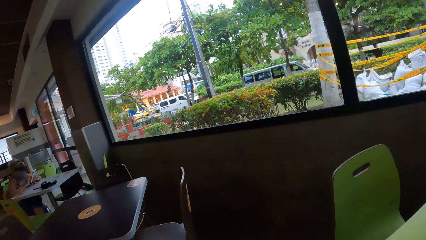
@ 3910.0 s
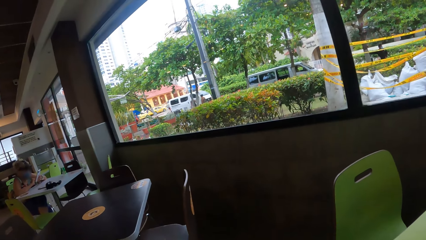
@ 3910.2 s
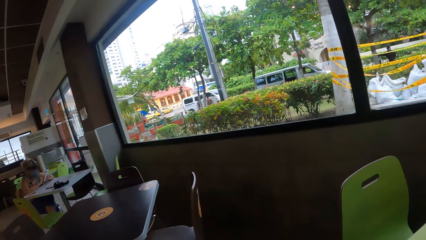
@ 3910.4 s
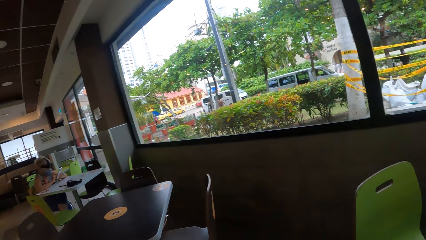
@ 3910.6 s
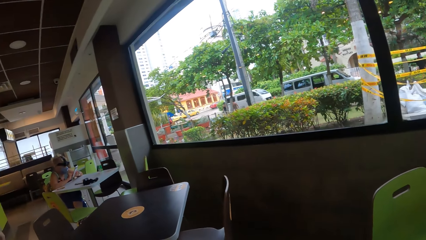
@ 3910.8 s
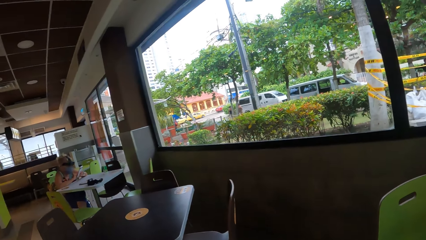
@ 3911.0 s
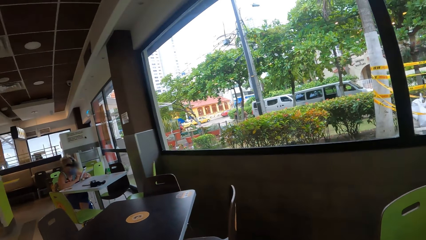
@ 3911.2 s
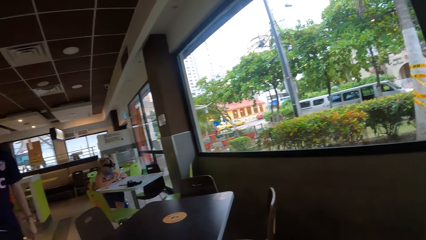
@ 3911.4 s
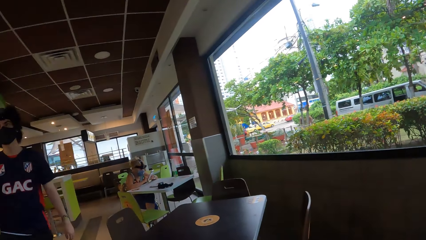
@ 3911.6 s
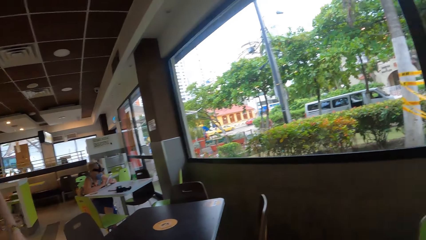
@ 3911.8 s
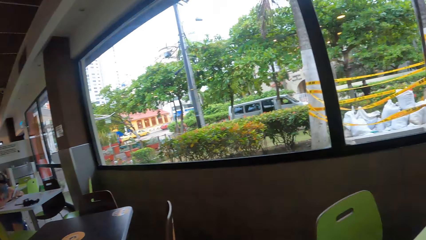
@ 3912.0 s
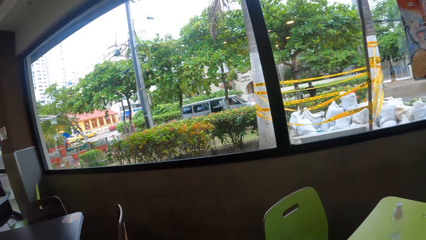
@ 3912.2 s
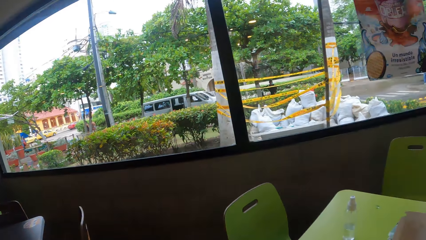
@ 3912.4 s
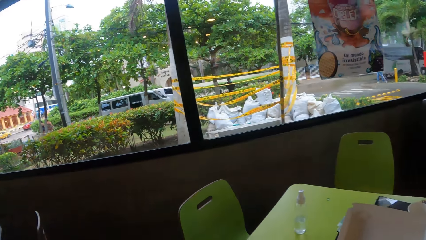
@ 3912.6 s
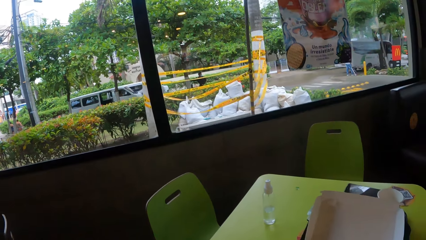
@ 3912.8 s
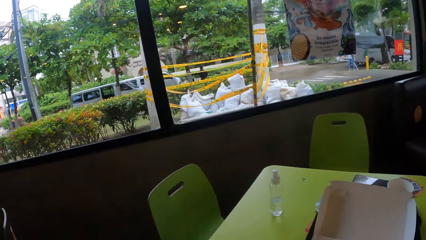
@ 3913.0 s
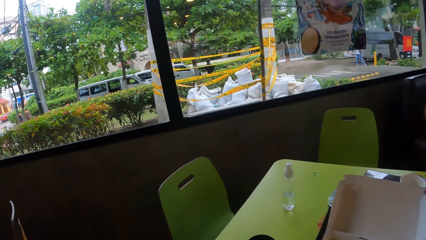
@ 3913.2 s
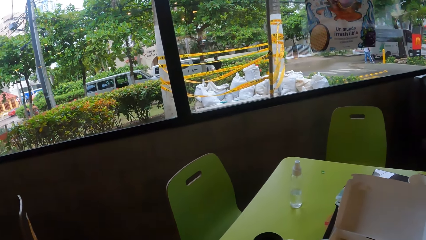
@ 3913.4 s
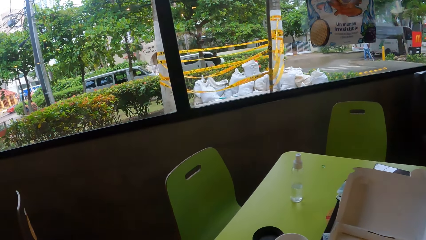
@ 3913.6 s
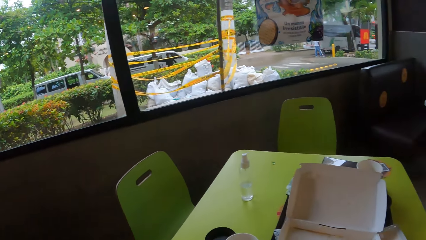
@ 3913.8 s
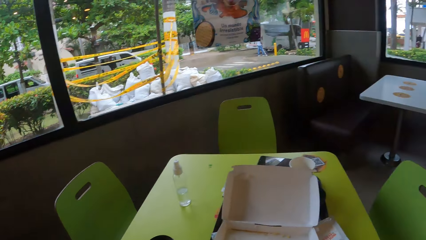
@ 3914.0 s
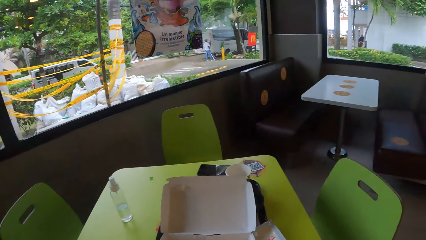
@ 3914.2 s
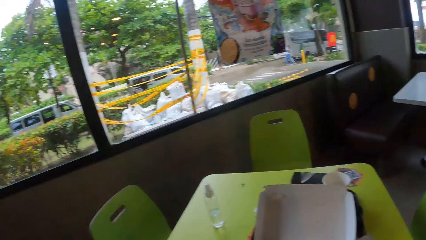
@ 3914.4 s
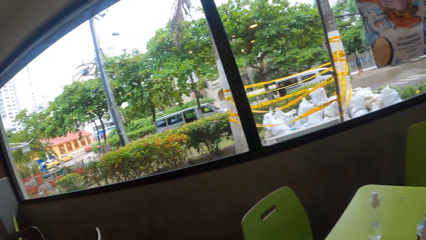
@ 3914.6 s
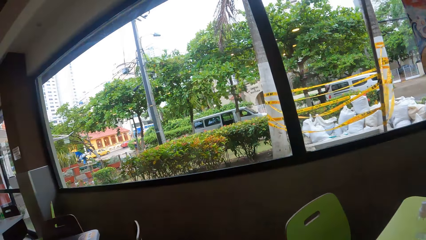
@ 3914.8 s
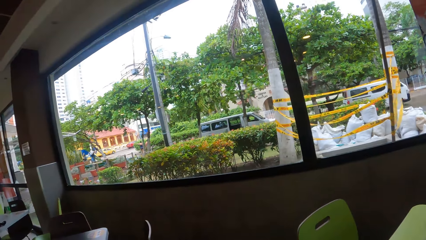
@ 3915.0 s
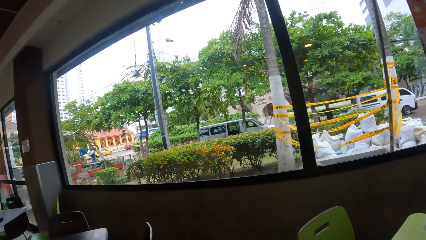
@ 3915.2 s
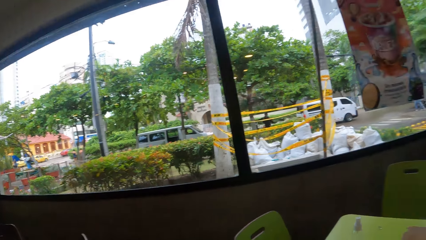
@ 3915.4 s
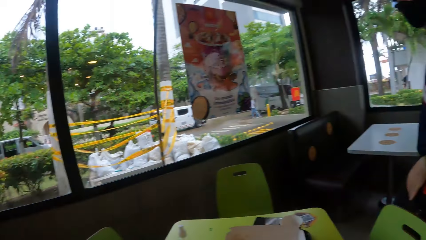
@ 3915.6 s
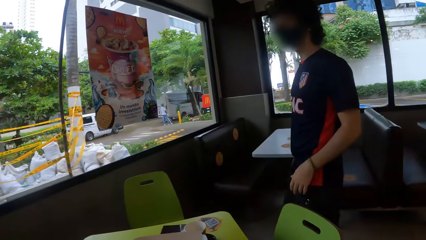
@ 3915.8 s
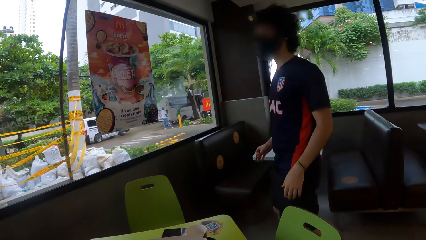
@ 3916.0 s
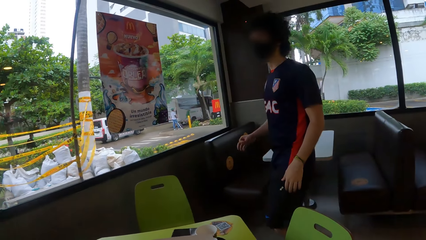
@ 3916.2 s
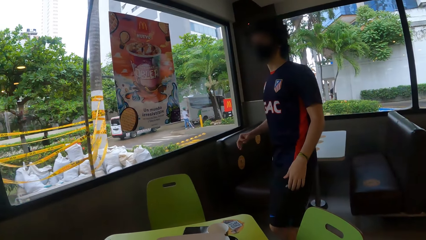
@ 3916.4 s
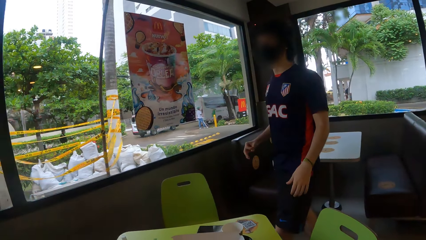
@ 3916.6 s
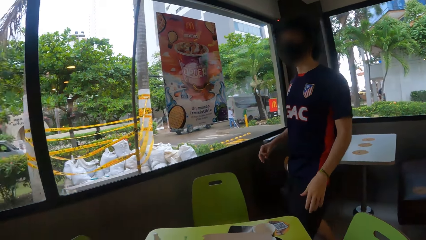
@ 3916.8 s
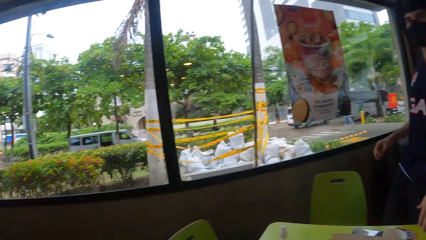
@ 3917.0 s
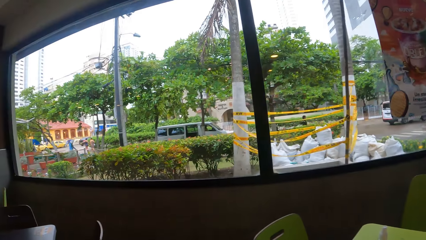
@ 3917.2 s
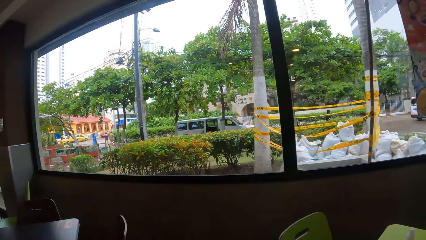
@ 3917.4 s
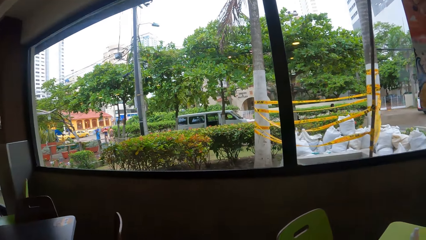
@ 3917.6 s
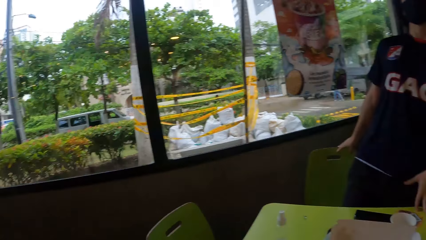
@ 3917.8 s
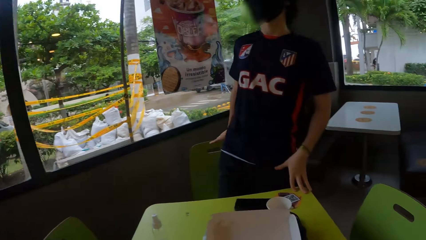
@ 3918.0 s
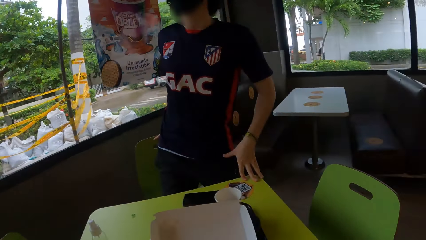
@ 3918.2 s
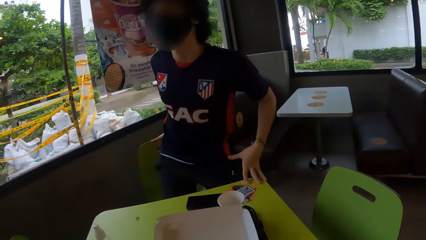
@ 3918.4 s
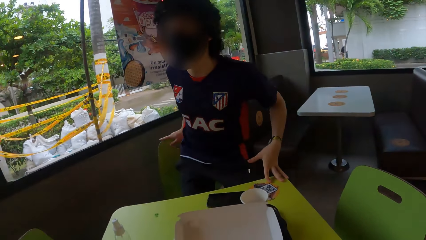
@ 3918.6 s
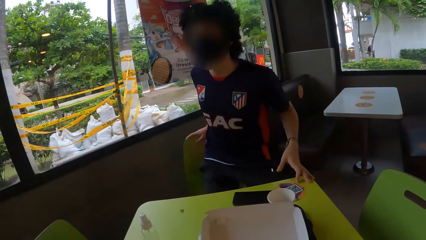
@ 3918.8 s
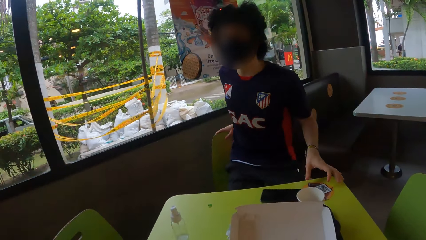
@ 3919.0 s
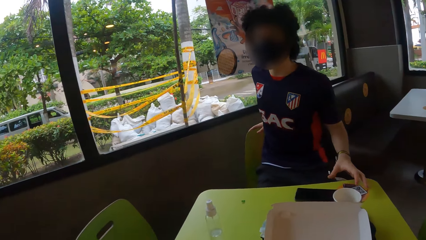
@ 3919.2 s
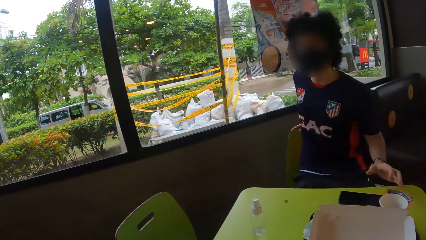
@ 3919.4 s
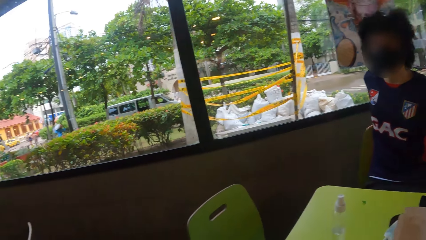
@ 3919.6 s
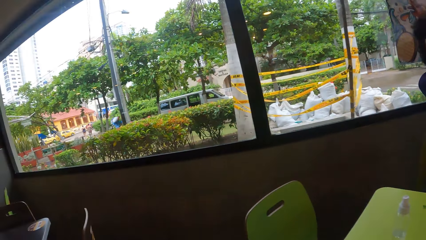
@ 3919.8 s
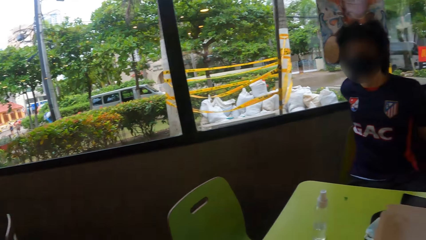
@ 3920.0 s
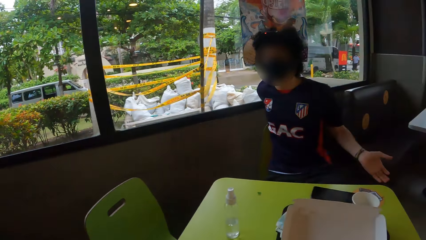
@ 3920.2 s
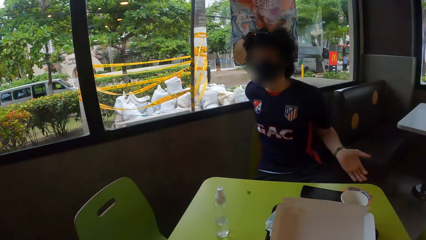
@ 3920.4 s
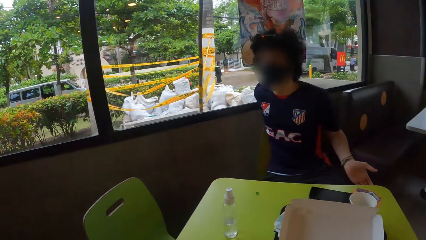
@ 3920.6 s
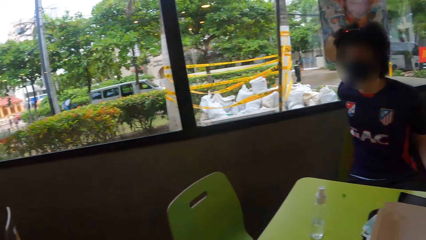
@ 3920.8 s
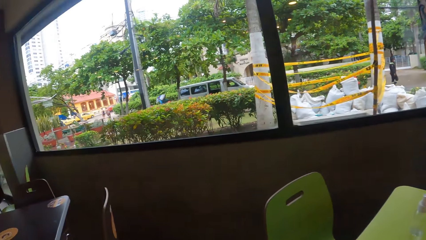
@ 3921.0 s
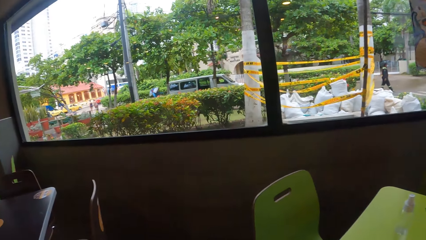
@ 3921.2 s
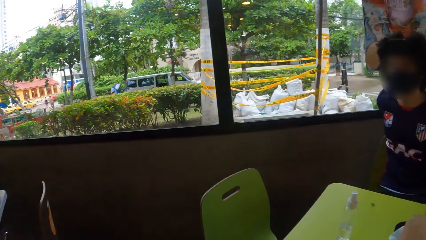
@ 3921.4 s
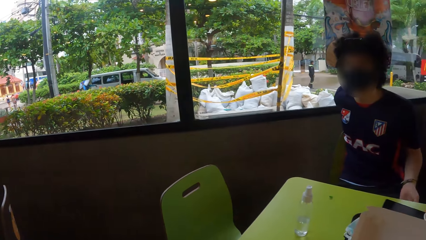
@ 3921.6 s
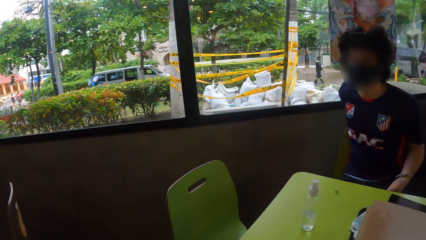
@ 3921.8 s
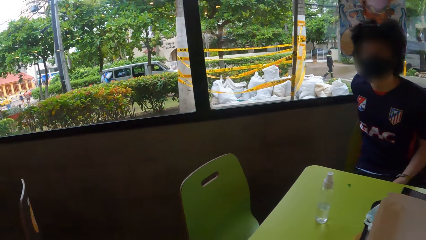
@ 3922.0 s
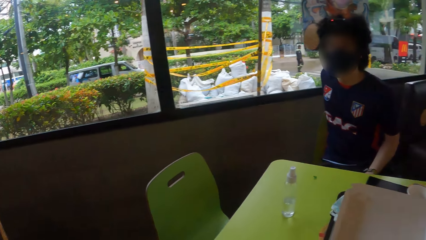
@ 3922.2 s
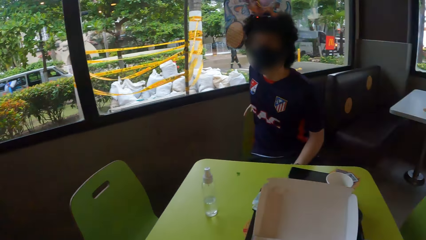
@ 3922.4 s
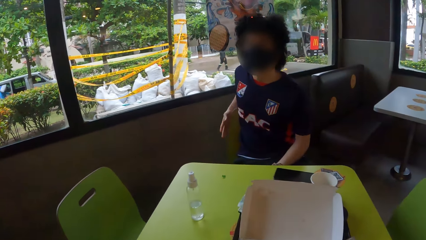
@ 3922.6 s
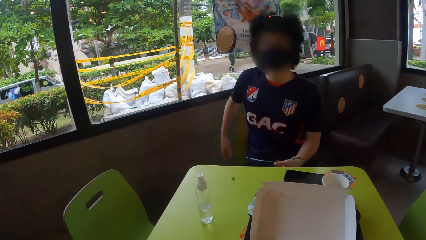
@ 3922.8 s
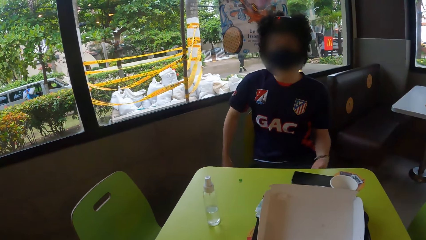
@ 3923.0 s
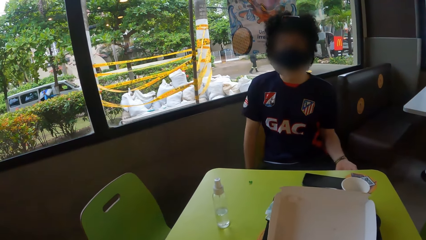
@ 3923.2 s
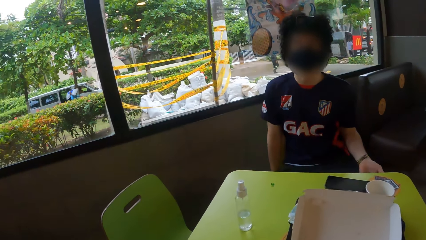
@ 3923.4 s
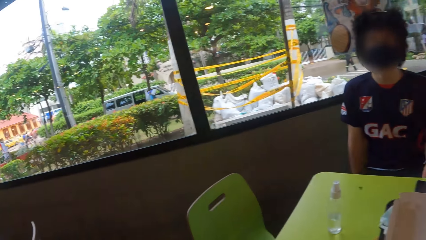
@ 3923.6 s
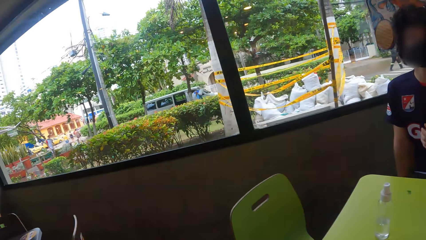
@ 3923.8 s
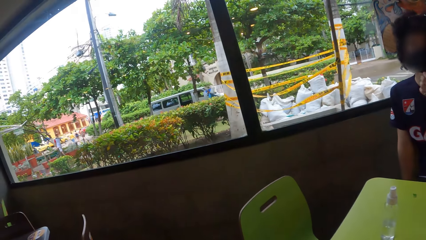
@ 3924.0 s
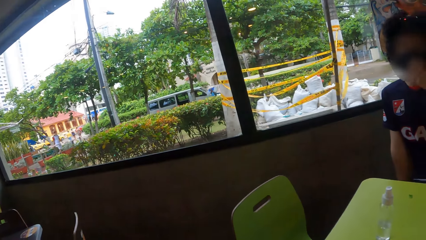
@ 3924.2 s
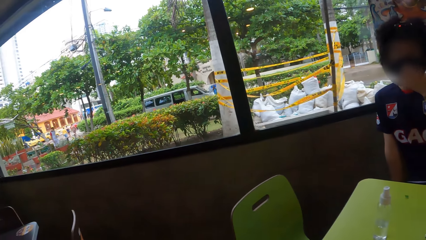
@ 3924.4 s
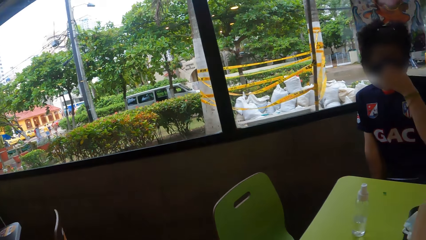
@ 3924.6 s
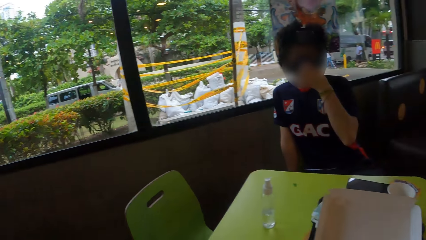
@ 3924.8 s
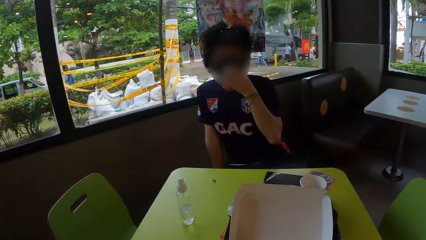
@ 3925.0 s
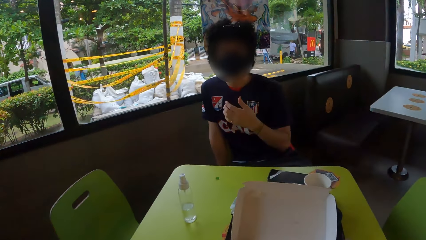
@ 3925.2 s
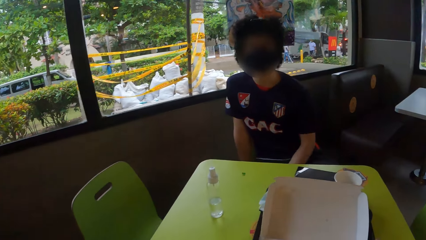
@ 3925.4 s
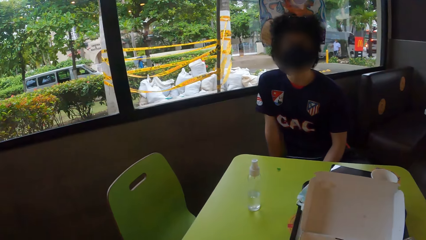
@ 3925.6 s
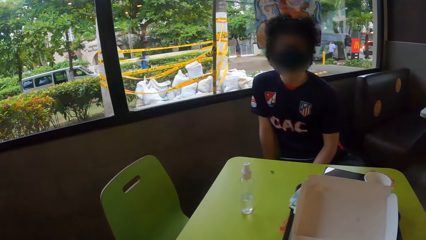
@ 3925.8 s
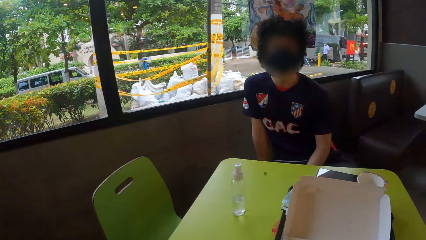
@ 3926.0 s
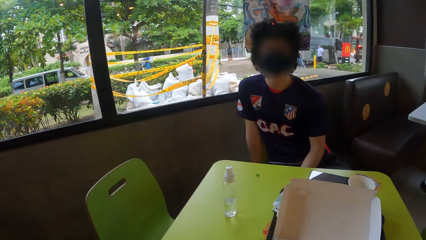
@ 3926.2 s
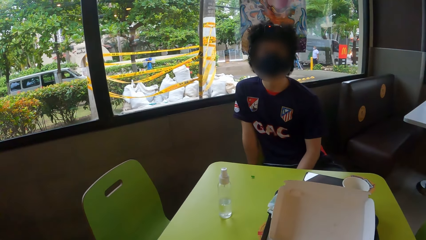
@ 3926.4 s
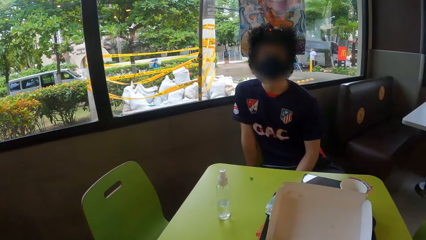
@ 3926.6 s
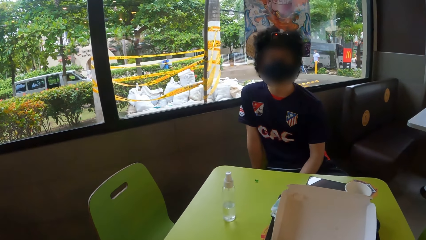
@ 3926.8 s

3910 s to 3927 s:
A man walks around. The camera wearer looks around. The man sits on a chair. The man talks to the camera wearer. The man adjusts the mask.
